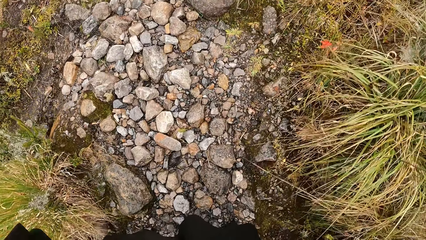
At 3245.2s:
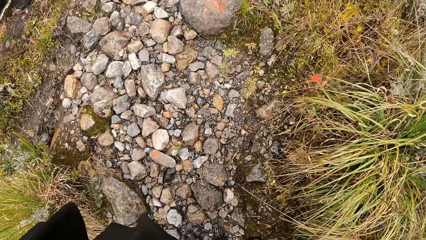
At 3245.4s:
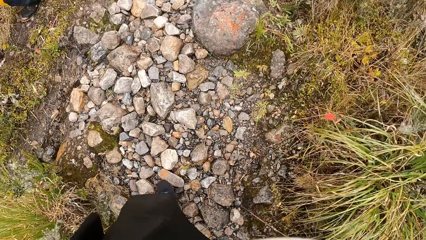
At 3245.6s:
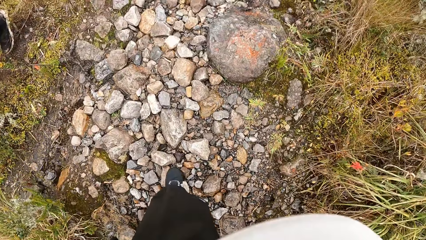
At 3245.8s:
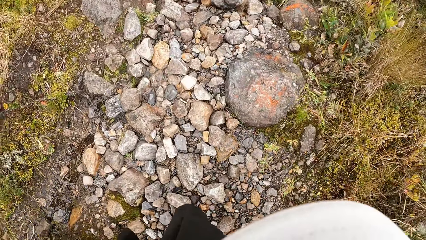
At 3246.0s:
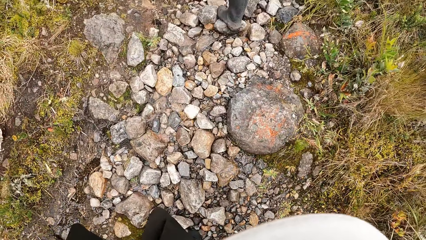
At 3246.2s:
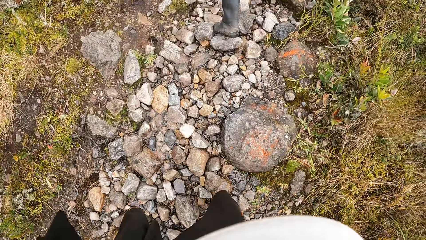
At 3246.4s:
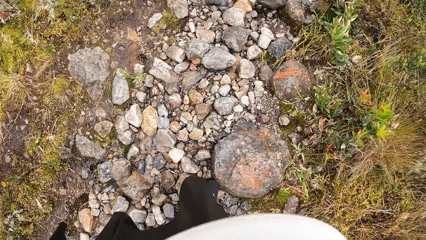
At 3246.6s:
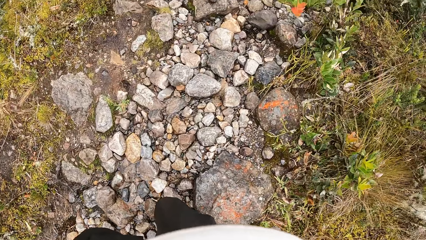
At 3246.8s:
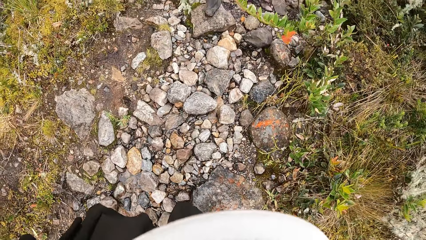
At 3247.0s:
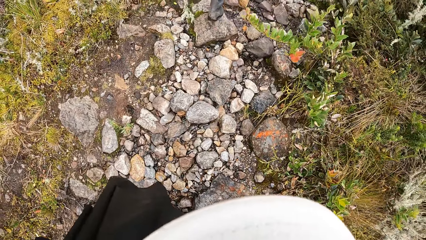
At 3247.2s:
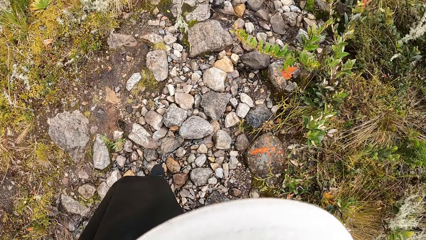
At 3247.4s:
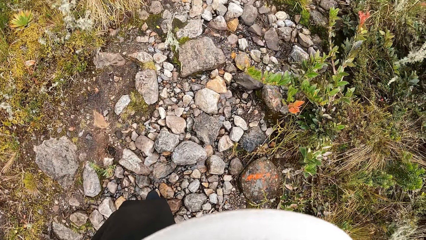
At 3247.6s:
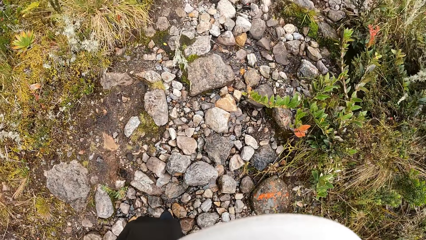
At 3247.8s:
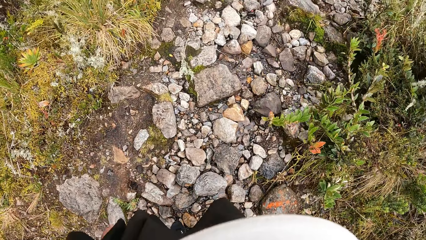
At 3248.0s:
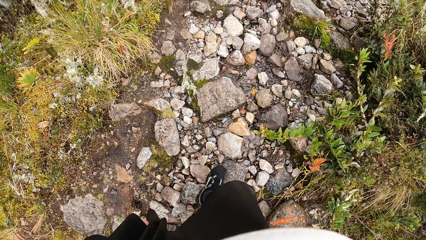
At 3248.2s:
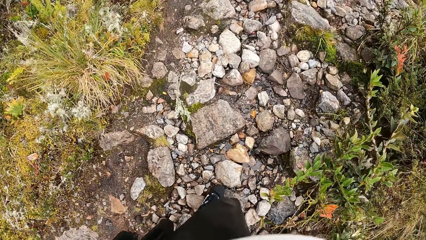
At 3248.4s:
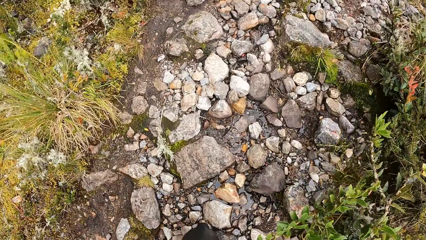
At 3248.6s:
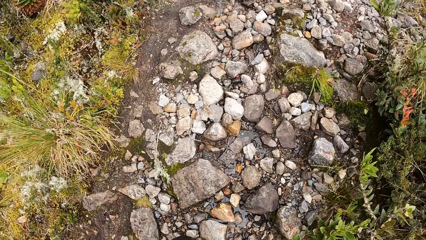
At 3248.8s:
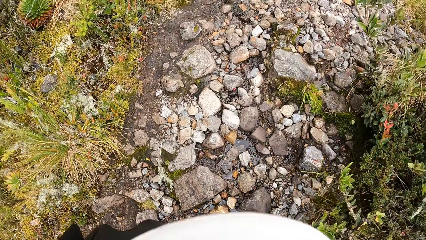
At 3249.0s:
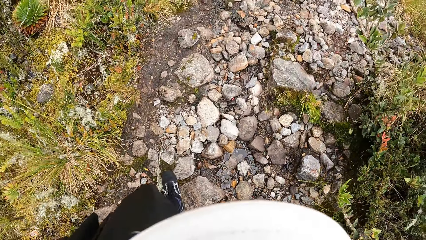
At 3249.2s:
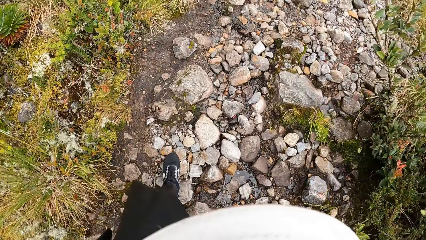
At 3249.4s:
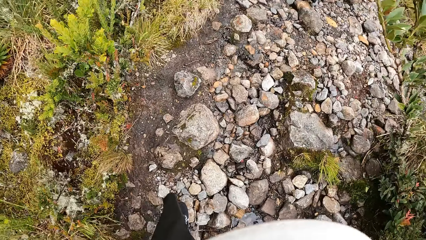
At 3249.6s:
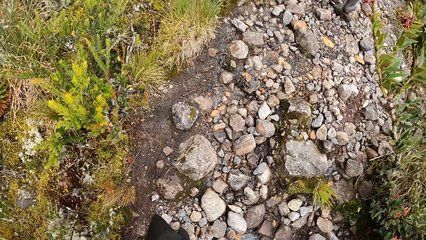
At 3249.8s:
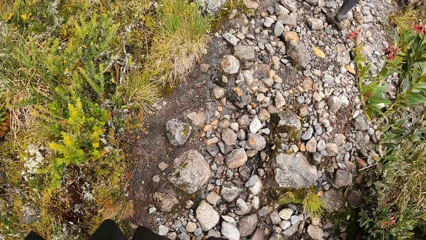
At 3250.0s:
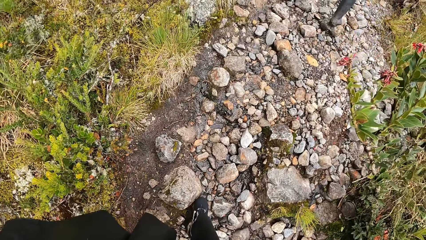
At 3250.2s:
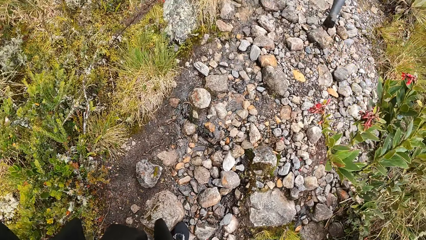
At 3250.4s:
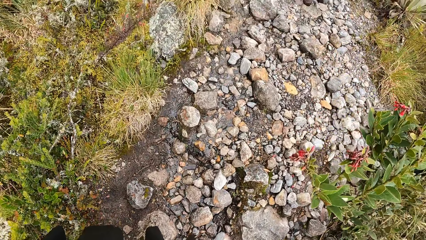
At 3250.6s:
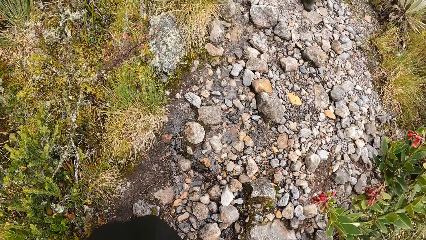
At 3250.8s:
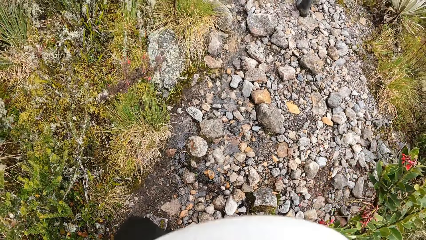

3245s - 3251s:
A man walks past the camera wearer.

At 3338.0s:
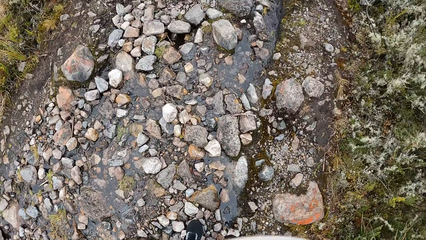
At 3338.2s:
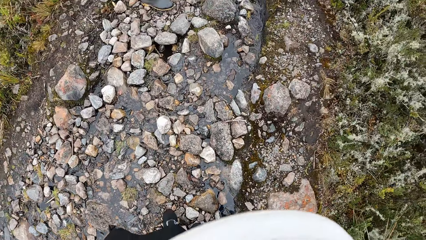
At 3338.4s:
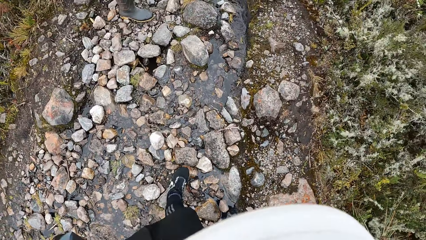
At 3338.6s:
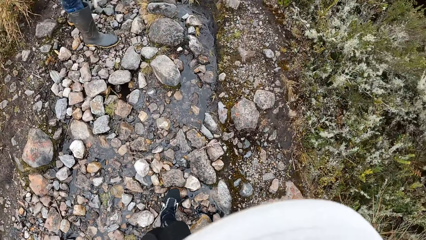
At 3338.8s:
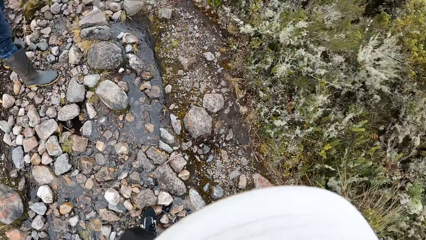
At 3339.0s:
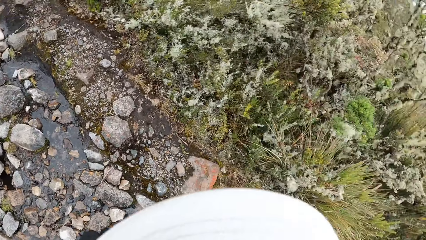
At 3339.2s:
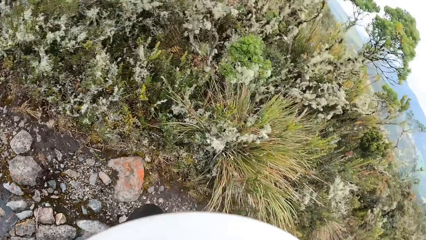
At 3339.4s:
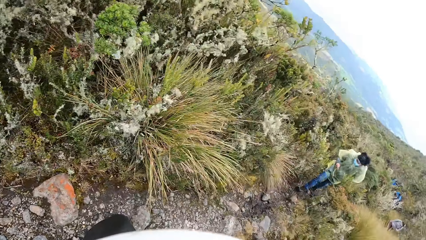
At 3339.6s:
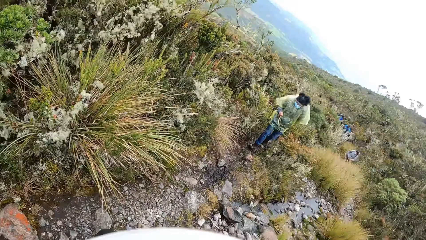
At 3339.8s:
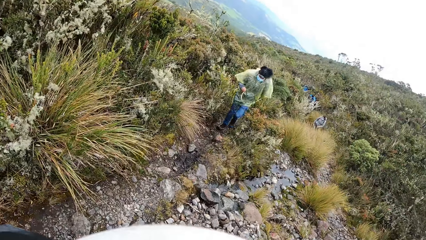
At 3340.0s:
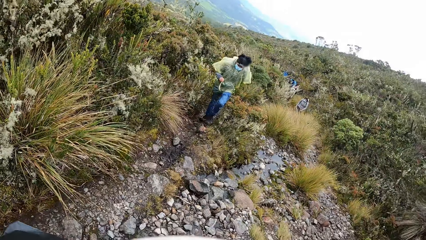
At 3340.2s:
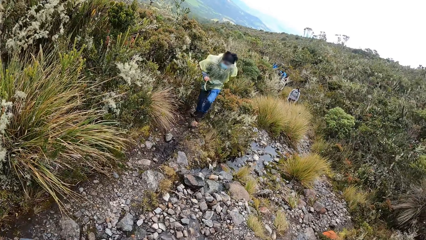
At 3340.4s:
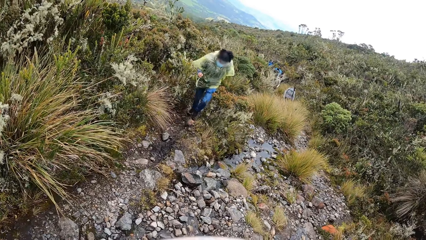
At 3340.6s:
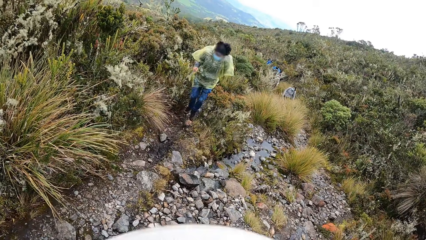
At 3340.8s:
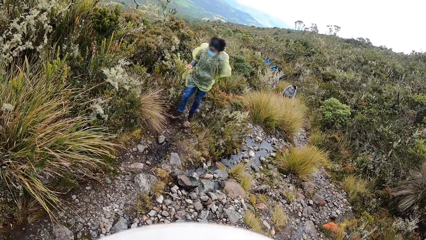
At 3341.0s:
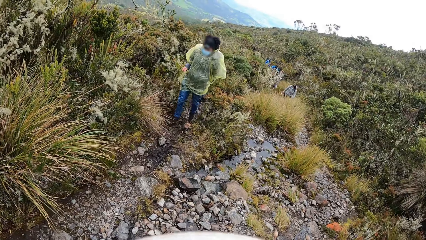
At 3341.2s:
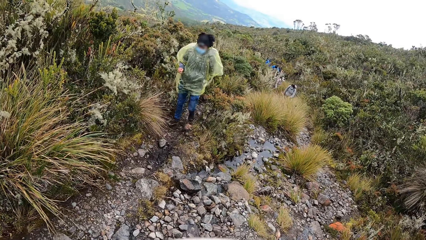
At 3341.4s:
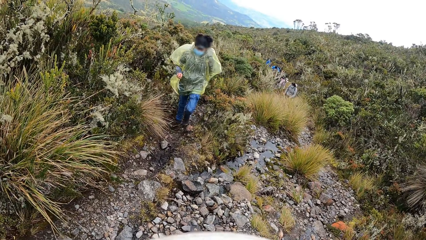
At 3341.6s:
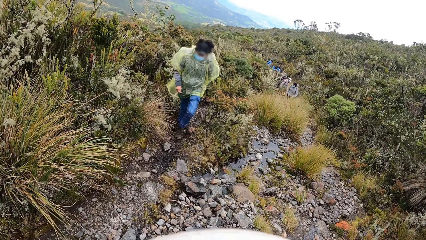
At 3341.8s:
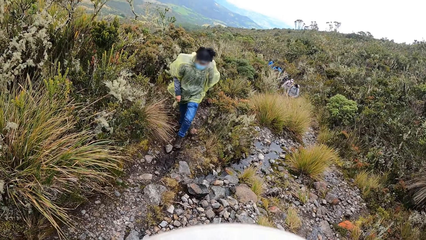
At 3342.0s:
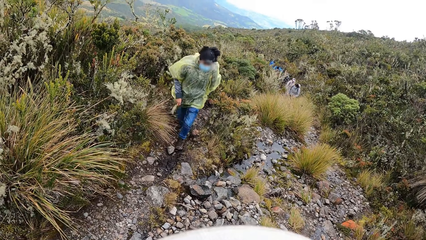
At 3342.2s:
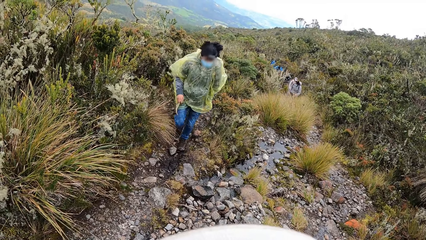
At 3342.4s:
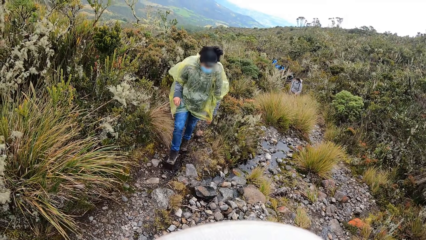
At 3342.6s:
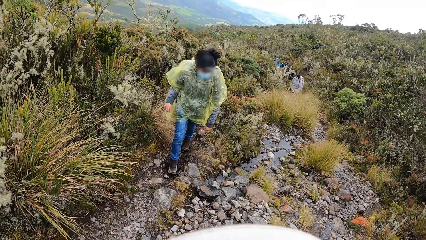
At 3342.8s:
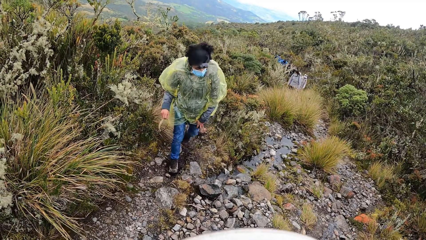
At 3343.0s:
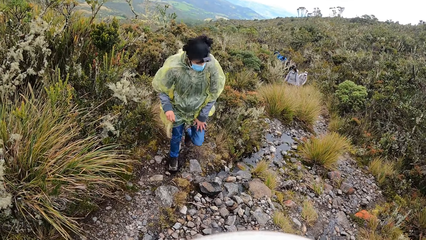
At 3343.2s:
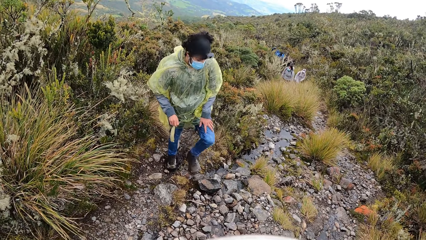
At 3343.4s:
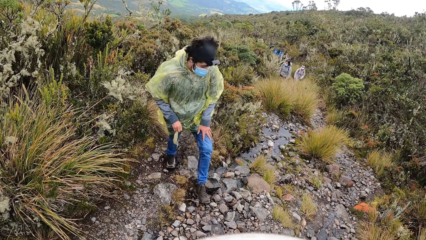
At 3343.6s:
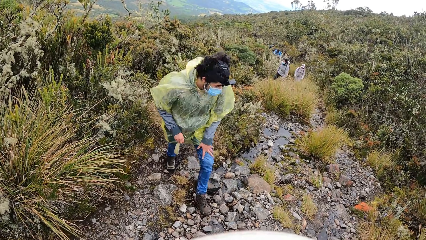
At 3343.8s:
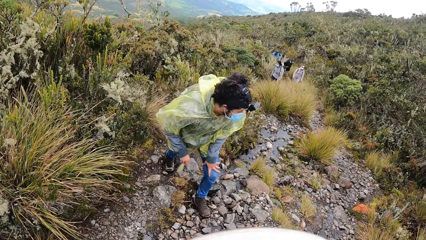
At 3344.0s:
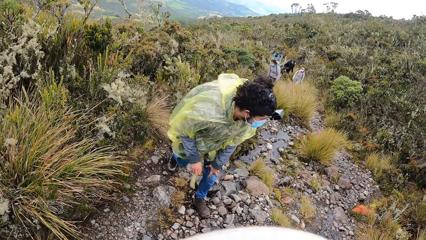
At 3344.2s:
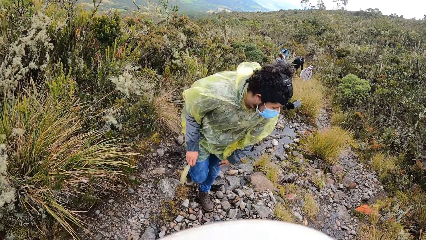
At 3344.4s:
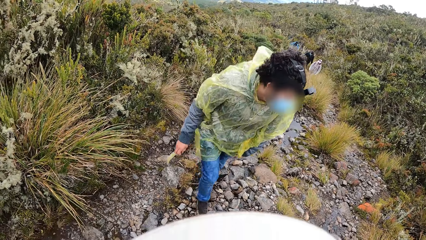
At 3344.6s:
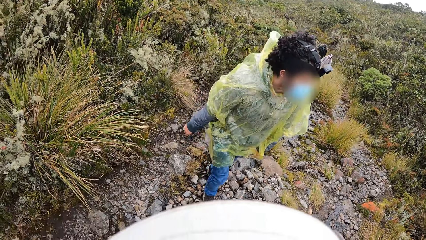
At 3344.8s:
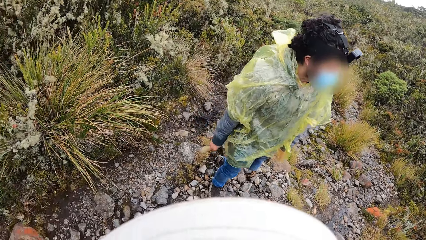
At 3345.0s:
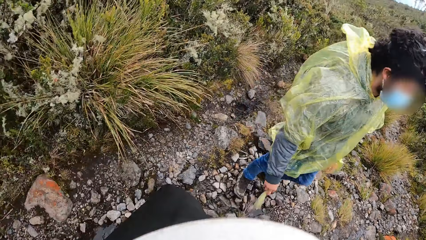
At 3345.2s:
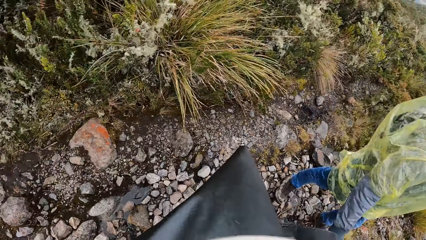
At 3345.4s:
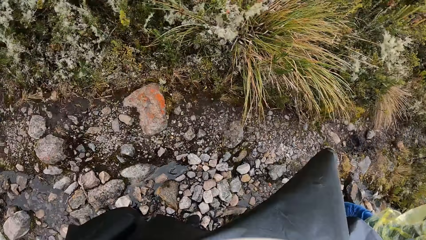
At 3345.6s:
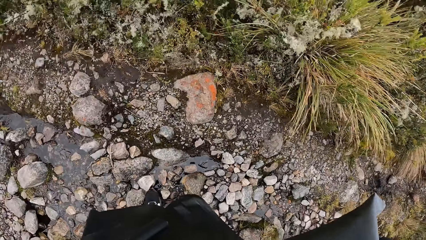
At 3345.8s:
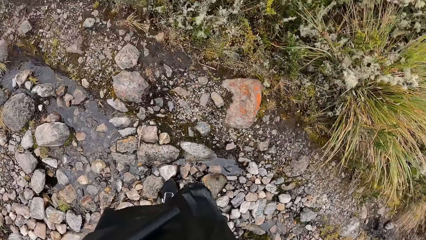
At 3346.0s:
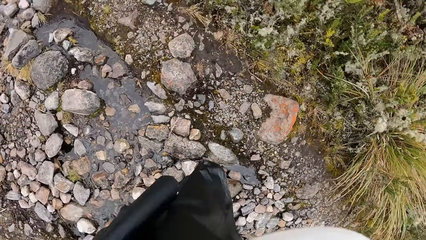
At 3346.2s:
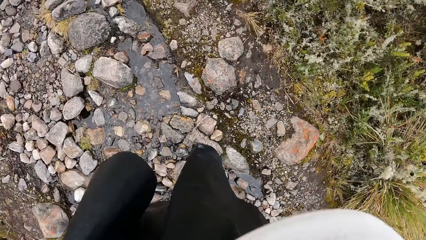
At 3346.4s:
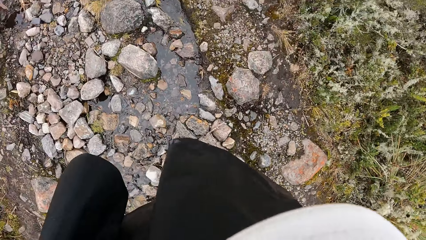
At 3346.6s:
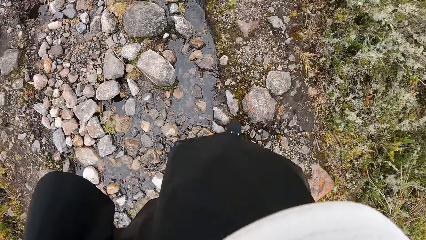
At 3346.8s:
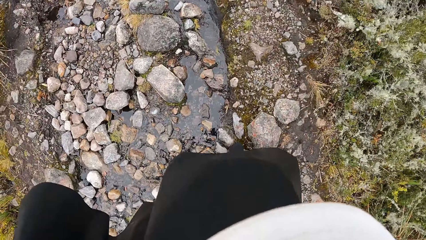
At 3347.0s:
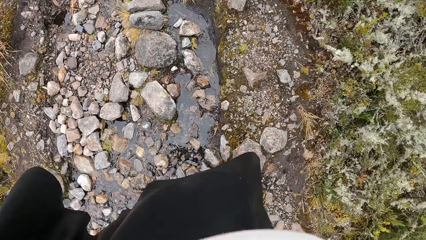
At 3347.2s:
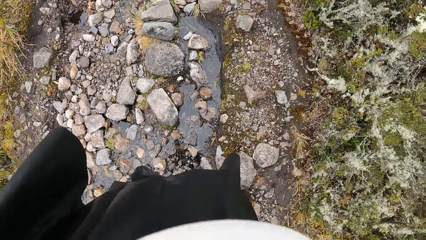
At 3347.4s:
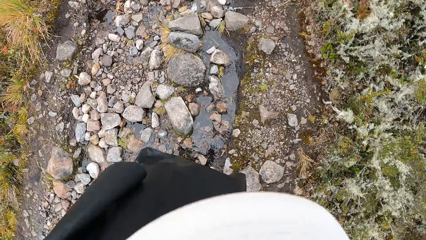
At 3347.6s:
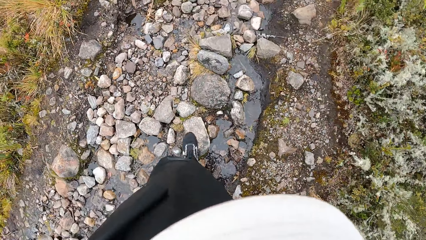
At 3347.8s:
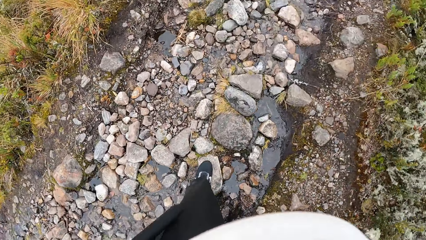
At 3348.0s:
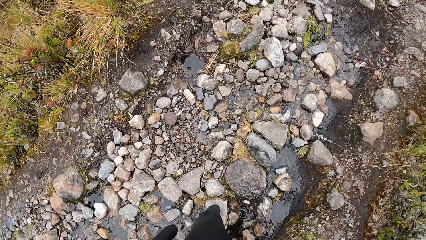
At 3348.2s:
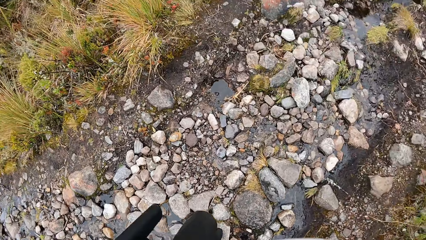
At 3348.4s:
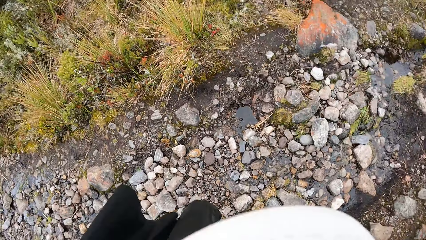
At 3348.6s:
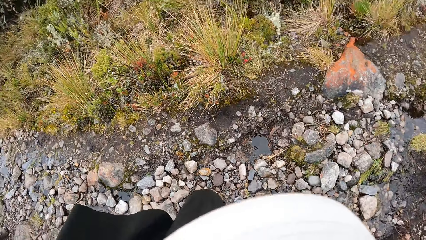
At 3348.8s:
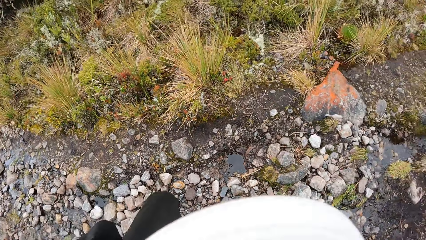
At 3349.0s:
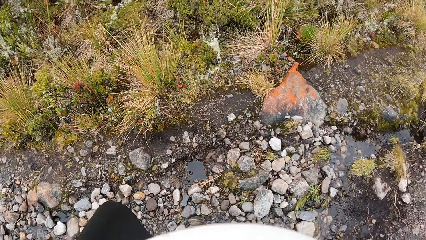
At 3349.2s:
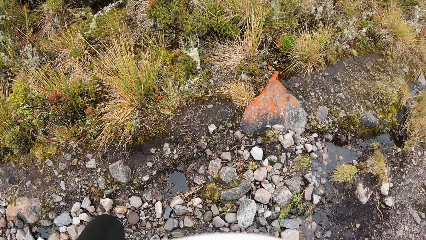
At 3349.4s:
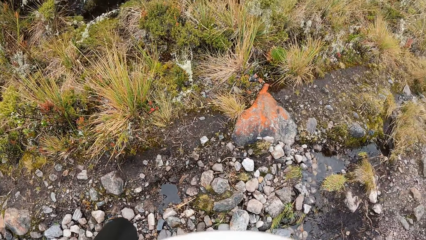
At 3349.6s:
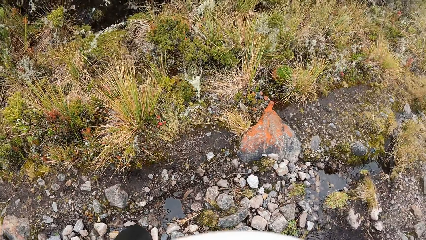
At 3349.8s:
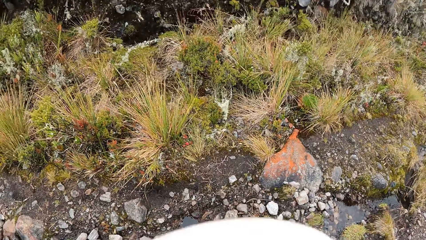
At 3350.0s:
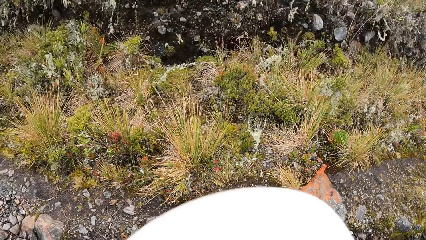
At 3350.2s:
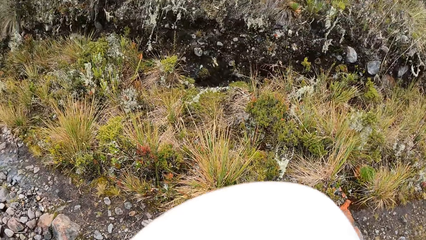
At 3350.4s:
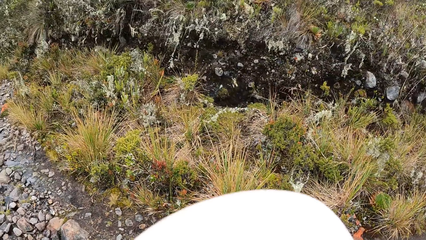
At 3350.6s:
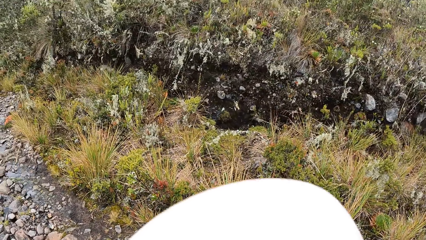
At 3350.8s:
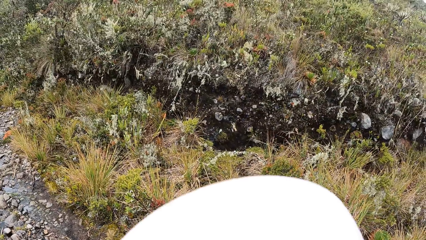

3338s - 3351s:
The camera wearer turns around. They turn around again. They step forward.
